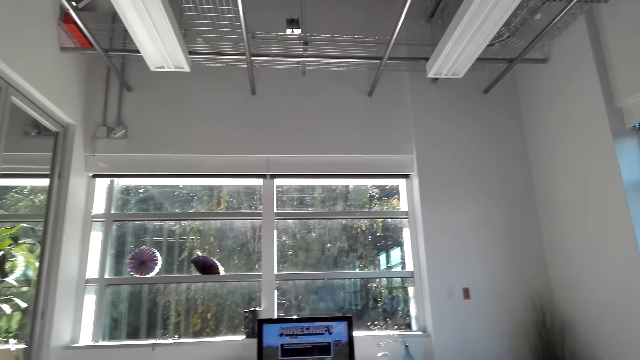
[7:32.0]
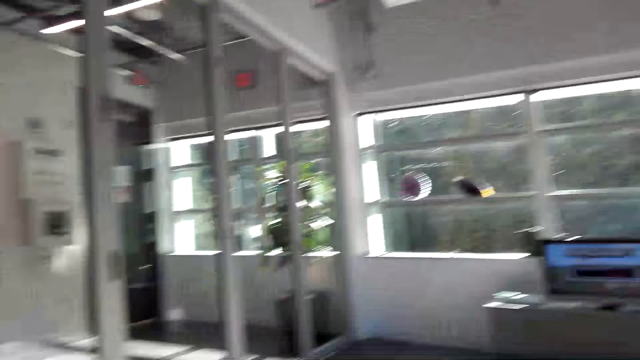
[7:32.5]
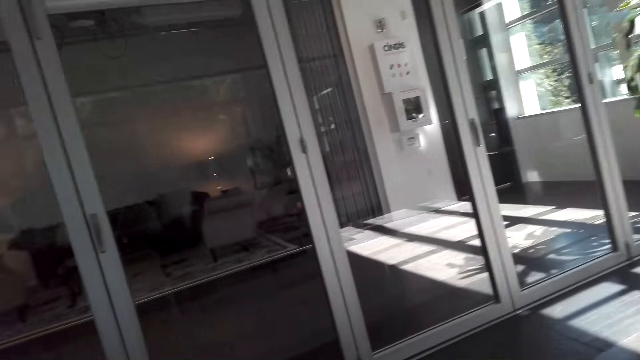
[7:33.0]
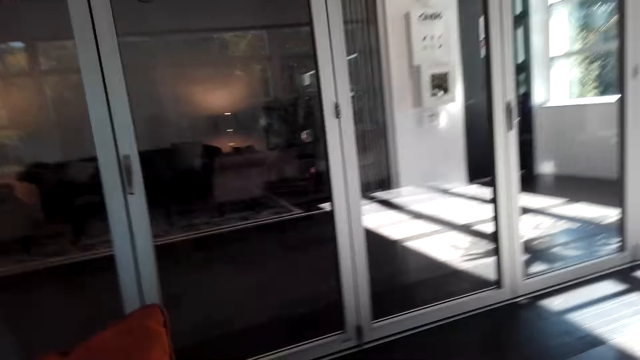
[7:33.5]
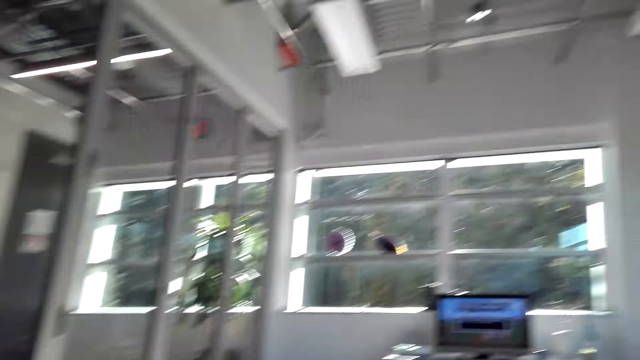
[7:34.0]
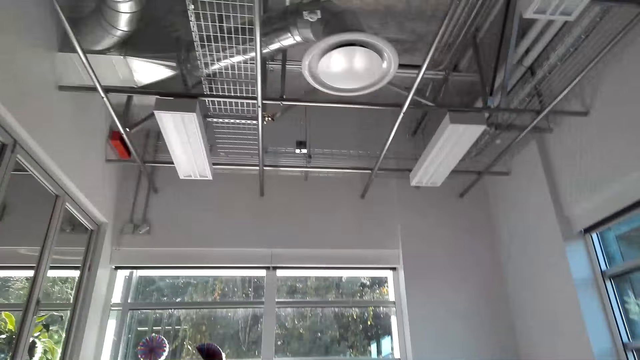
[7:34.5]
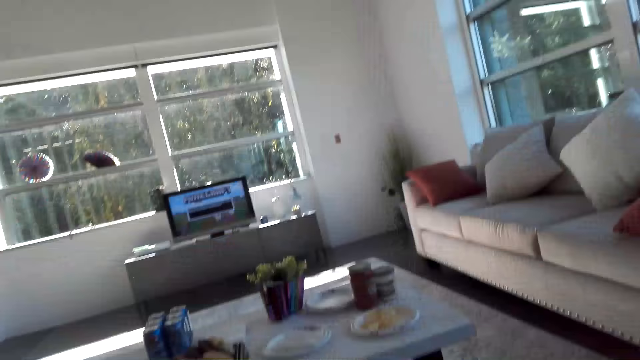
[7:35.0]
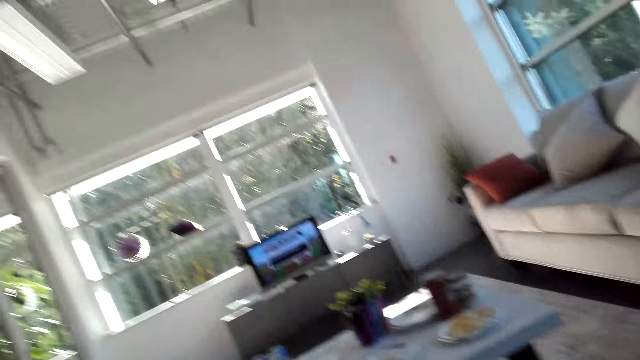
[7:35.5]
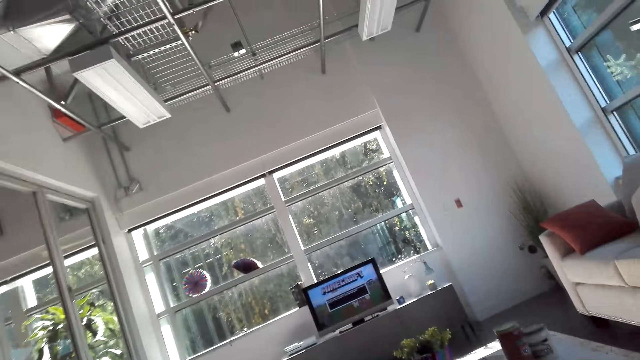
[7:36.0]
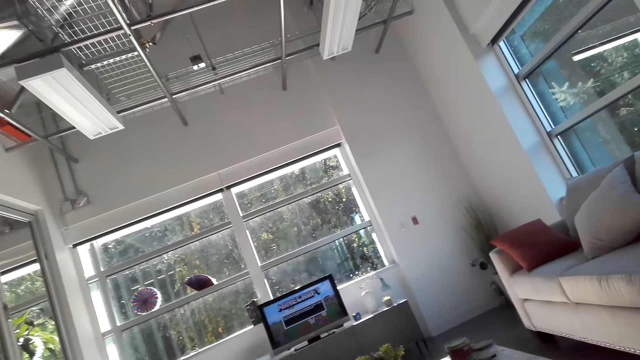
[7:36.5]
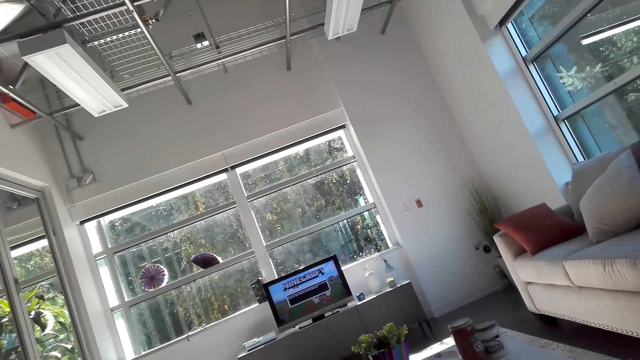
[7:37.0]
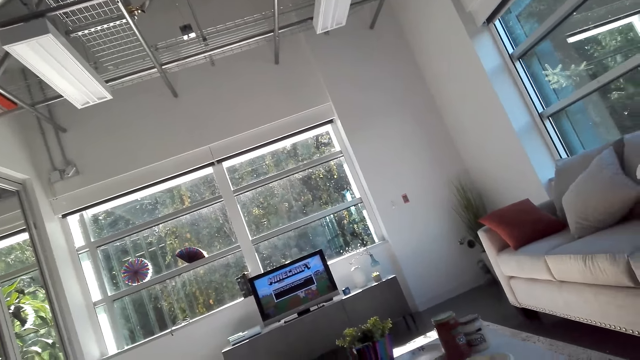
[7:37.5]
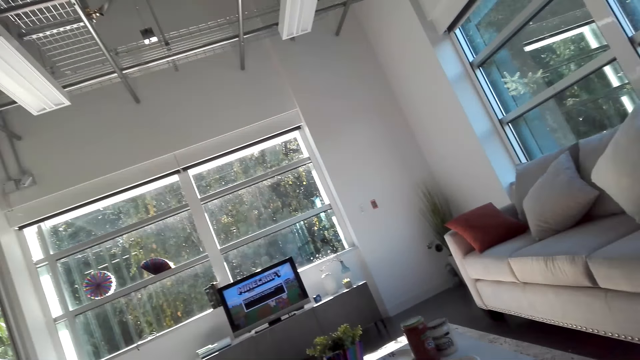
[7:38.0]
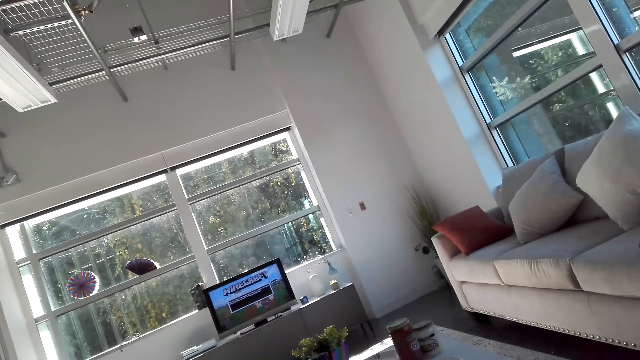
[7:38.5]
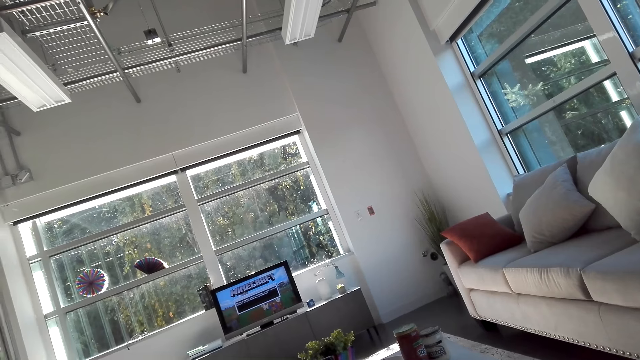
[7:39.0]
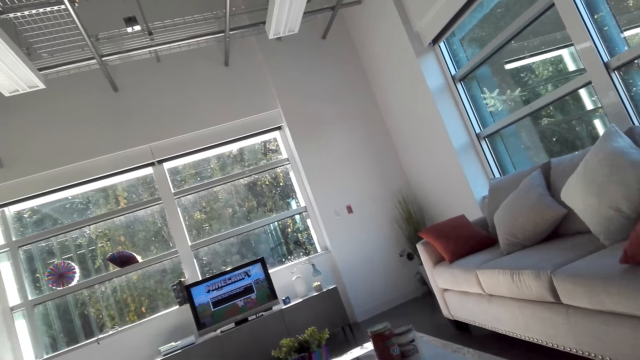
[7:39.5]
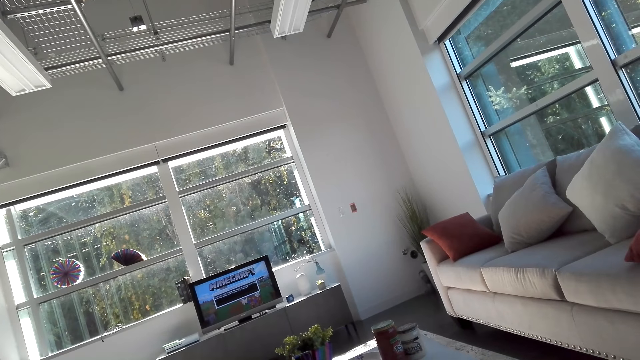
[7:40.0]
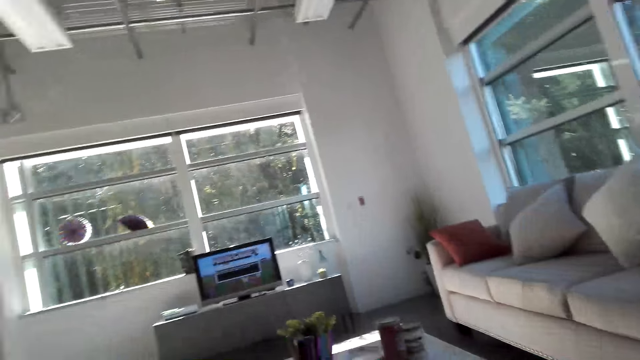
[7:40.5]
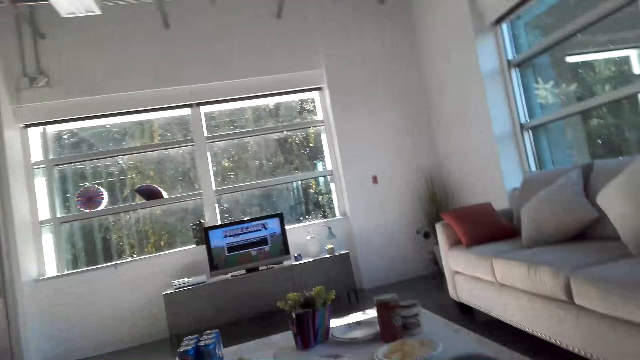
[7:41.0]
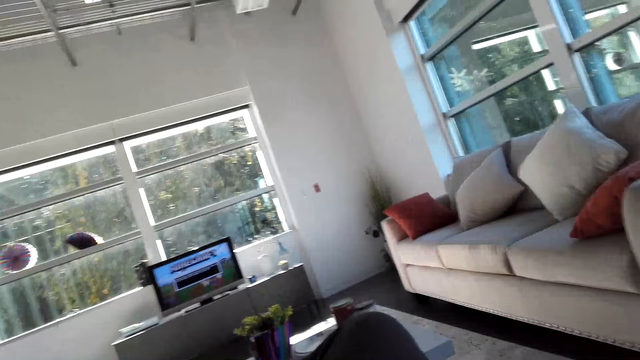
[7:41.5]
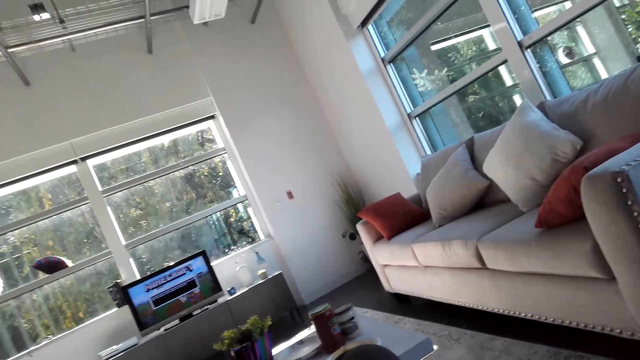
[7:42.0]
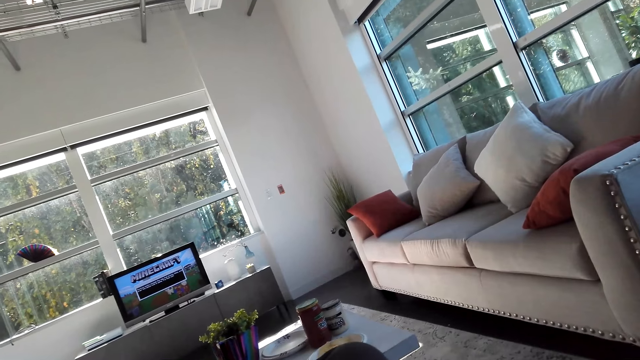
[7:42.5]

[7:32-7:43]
The camera wearer looks around the room. They look at the television.

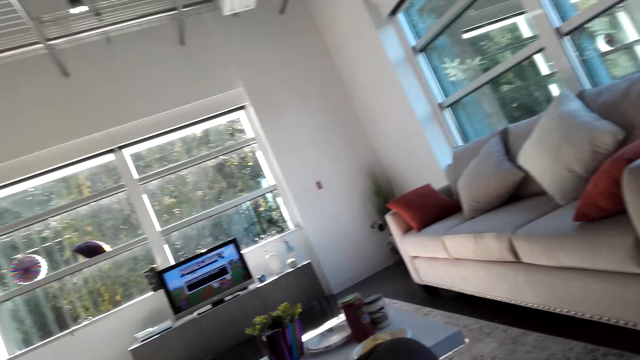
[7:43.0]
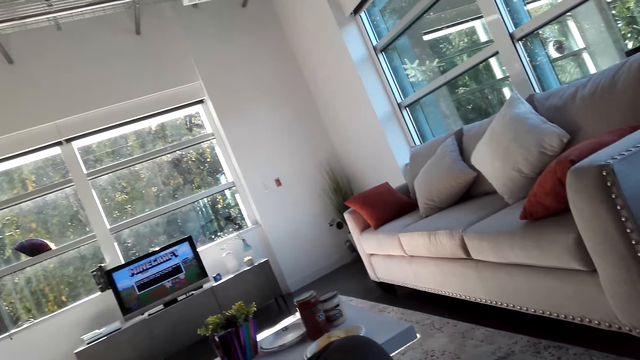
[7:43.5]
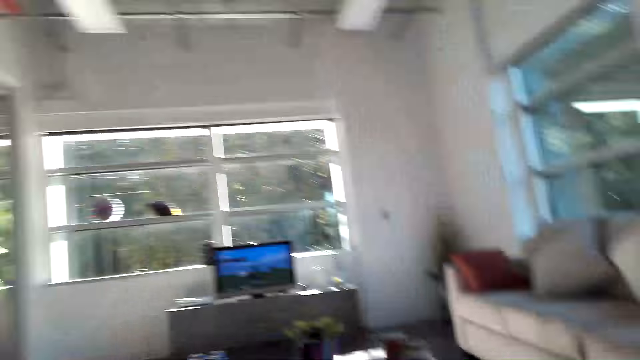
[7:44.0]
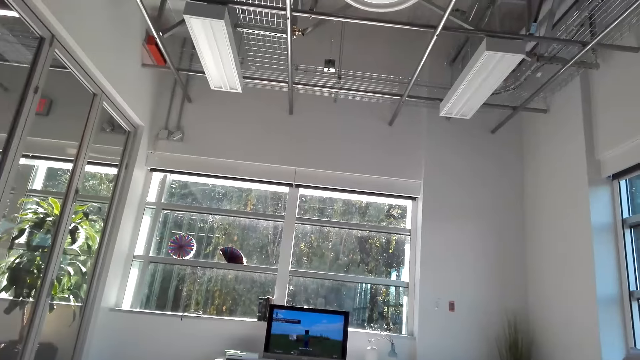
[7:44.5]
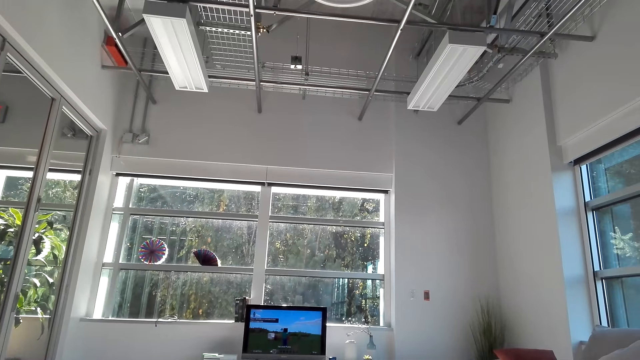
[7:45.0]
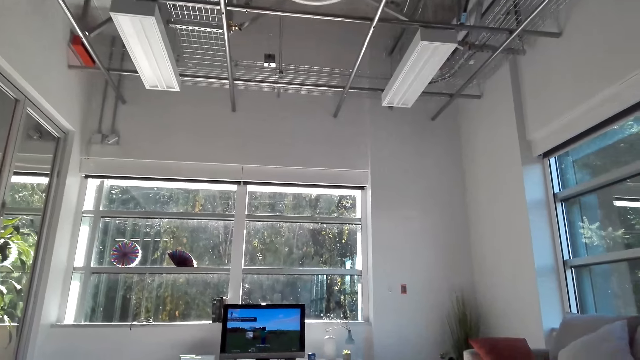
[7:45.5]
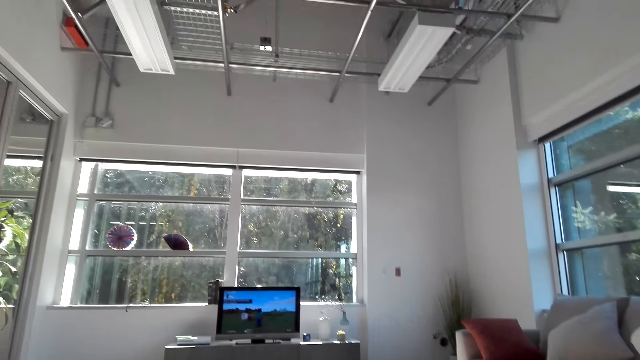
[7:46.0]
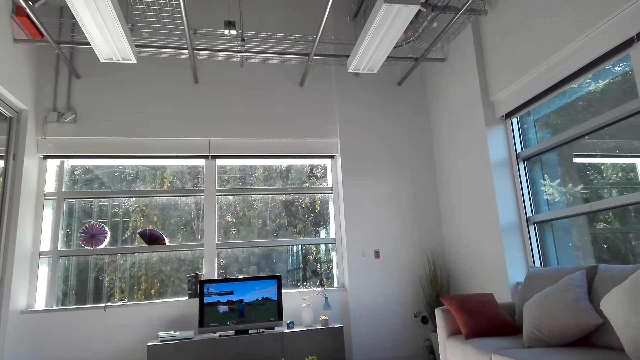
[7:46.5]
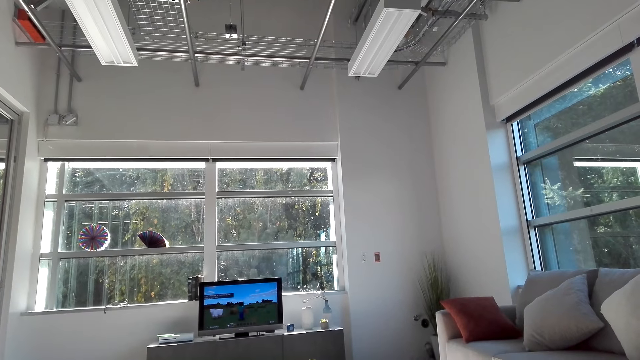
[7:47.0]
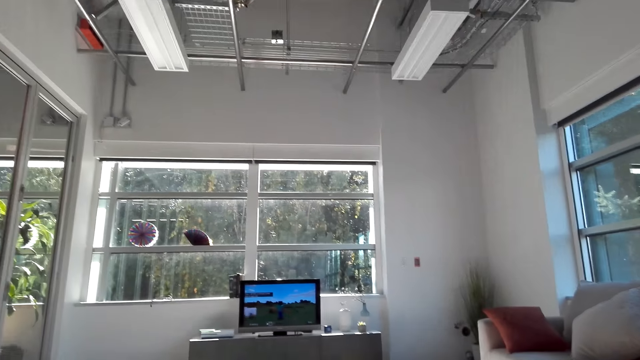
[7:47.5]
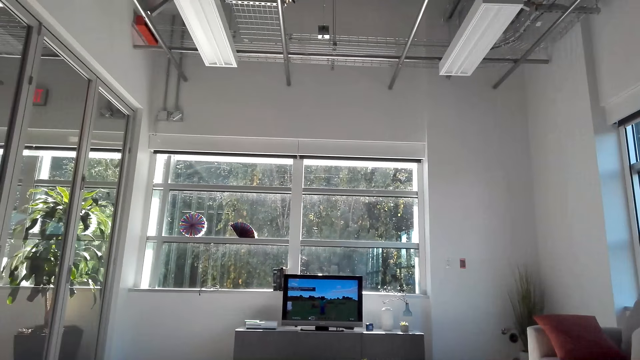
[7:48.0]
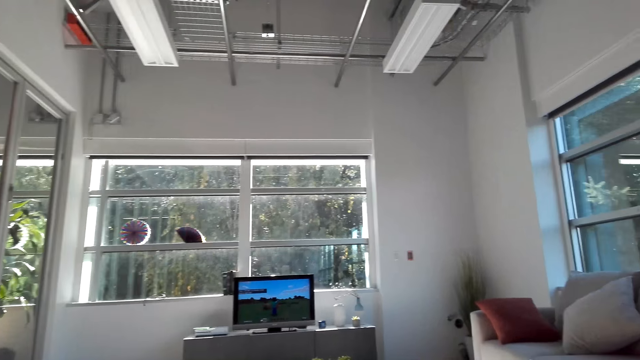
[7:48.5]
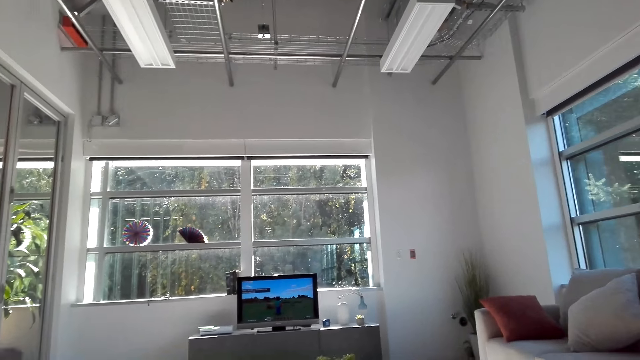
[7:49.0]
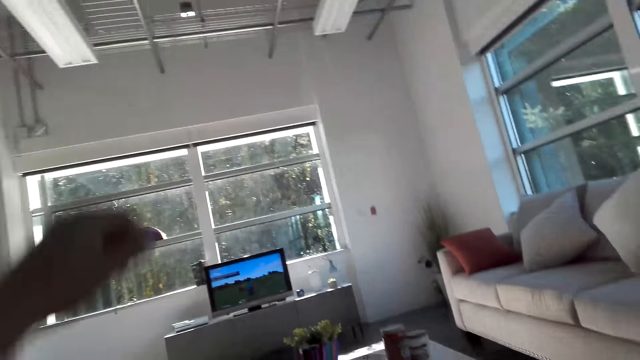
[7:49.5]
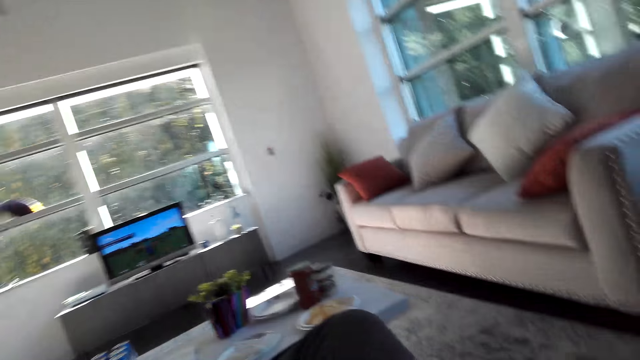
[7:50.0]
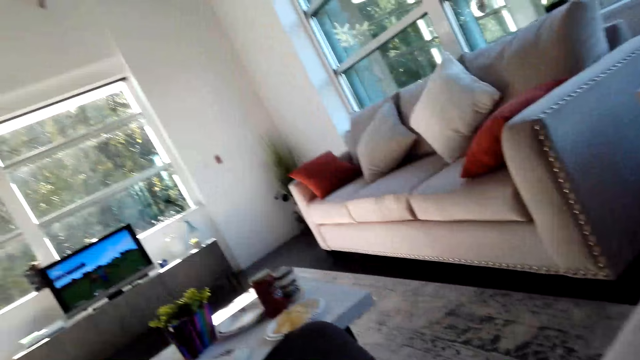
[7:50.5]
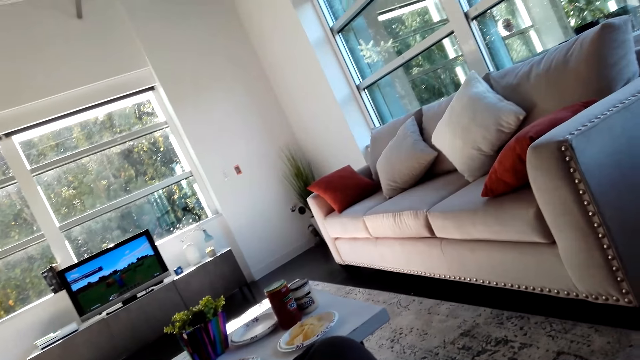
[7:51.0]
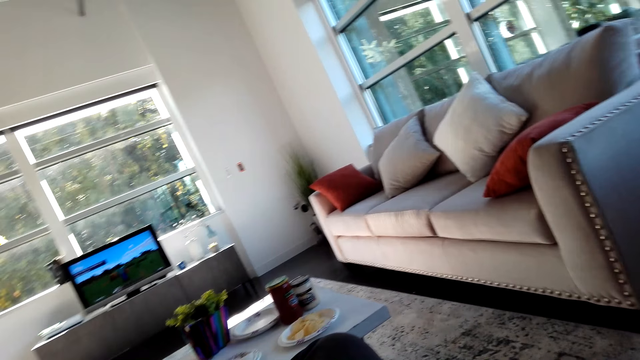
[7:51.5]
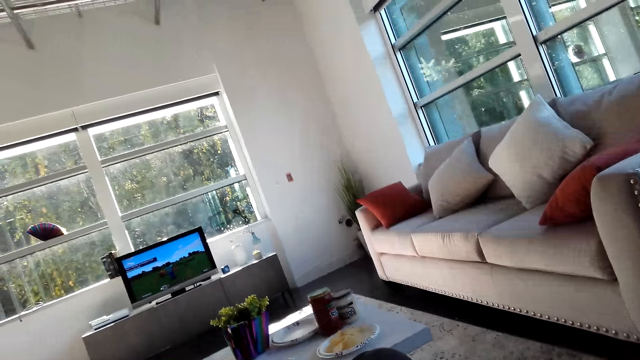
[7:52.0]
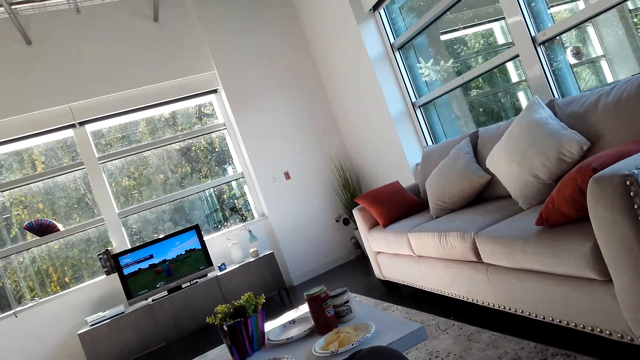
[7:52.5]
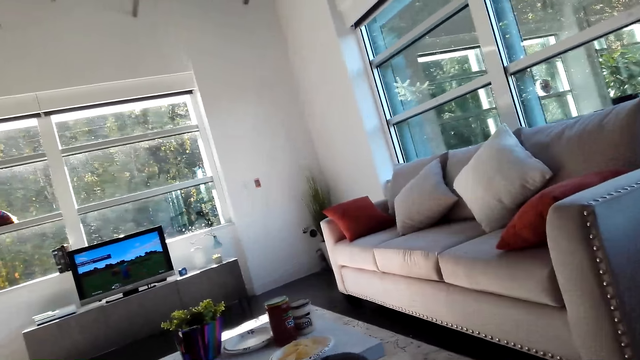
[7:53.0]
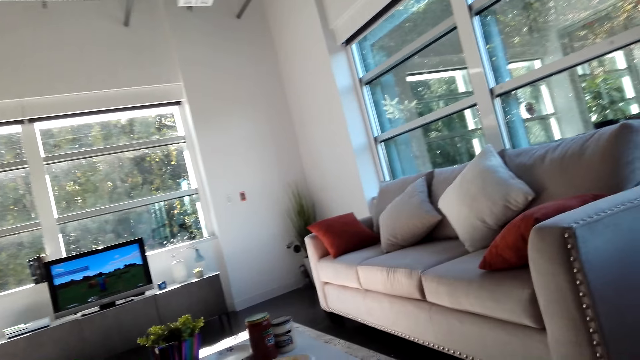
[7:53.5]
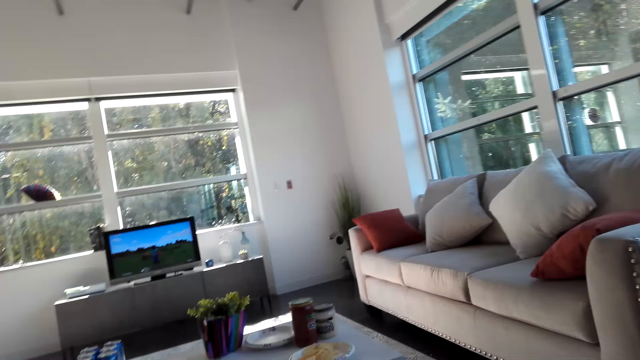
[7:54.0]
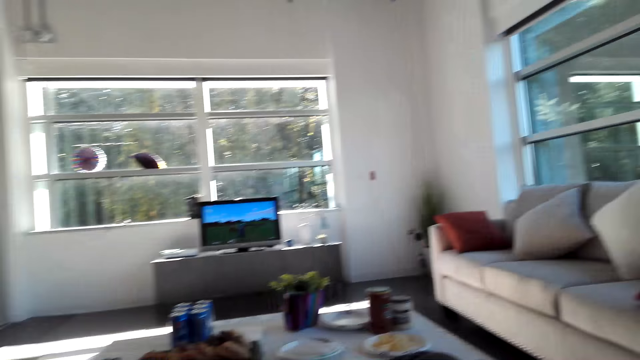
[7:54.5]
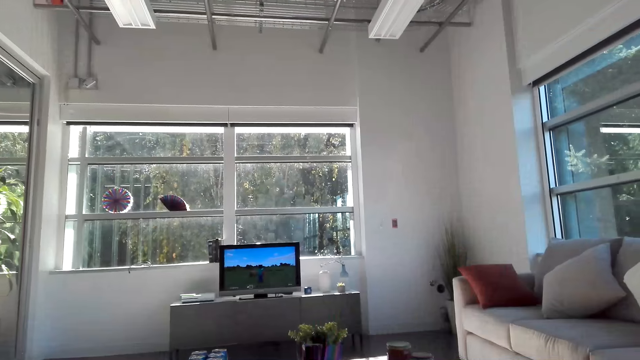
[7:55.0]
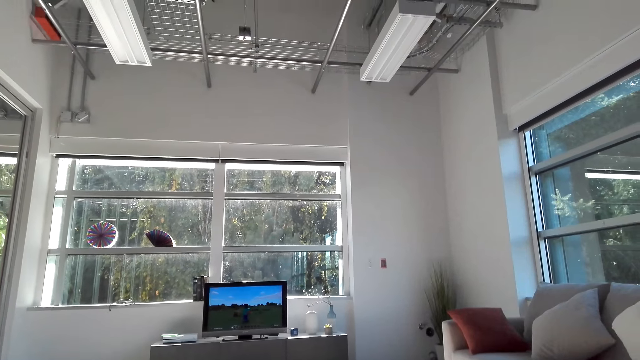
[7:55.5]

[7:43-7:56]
The camera wearer plays a video game on the television.
